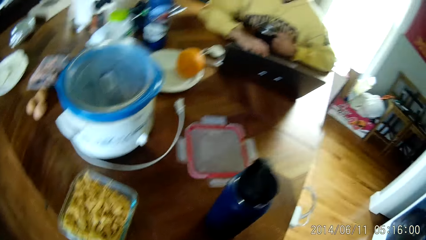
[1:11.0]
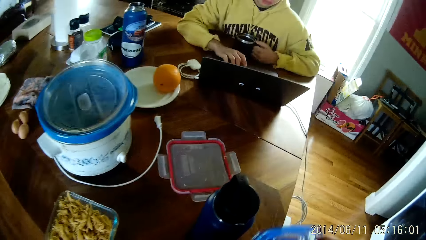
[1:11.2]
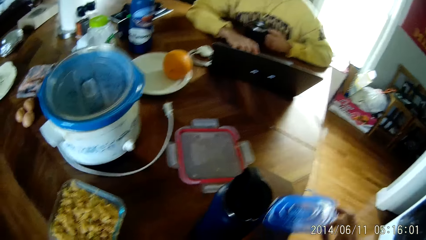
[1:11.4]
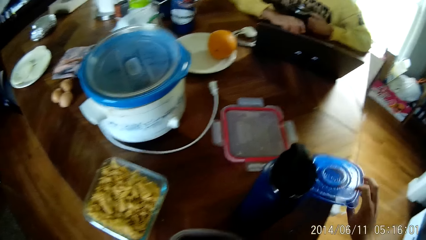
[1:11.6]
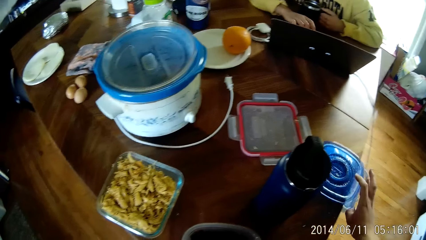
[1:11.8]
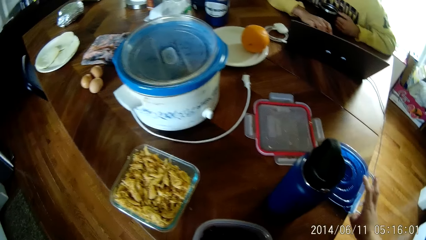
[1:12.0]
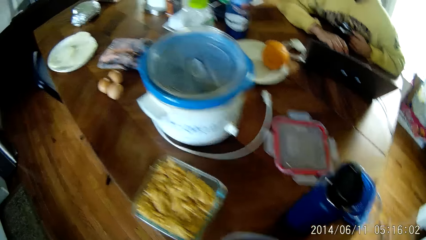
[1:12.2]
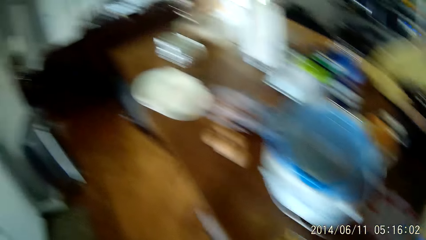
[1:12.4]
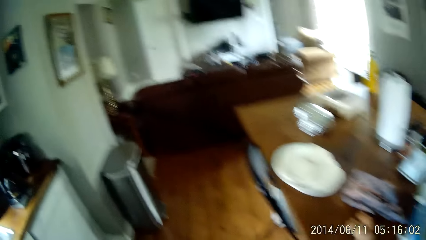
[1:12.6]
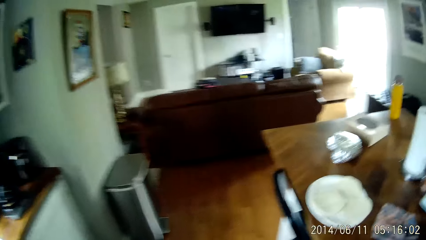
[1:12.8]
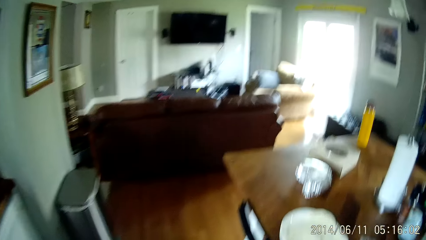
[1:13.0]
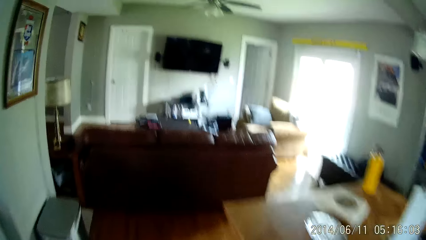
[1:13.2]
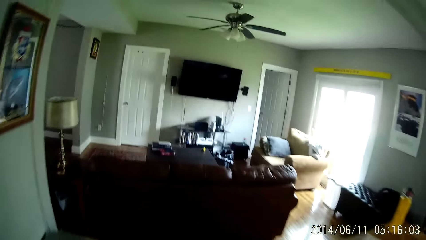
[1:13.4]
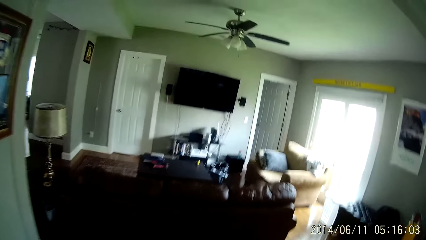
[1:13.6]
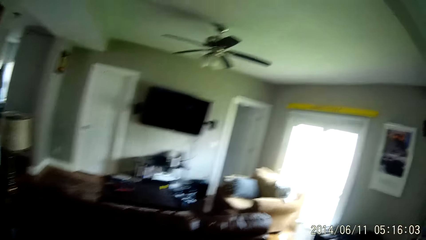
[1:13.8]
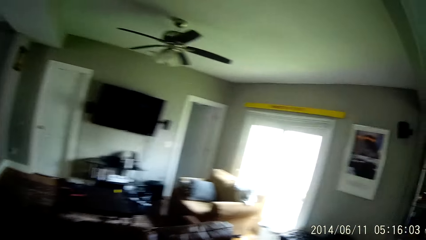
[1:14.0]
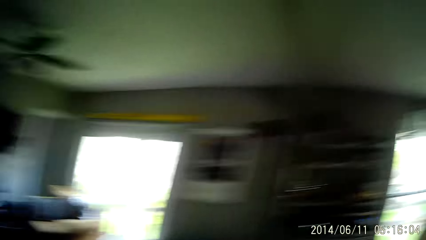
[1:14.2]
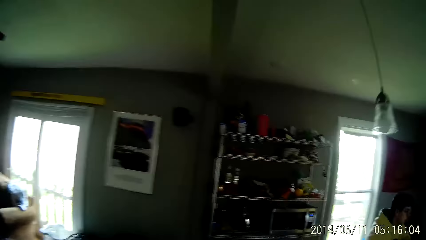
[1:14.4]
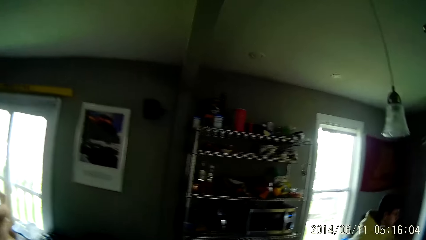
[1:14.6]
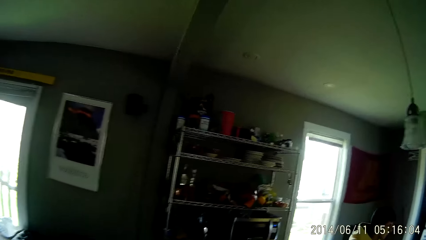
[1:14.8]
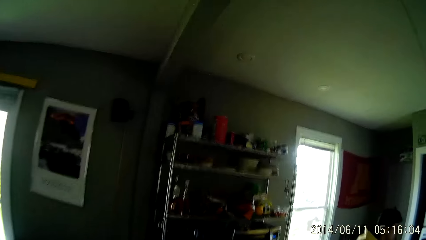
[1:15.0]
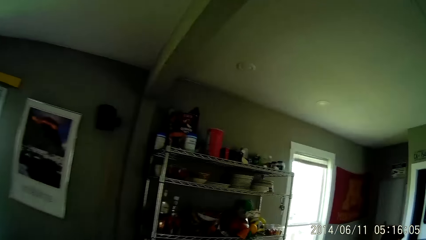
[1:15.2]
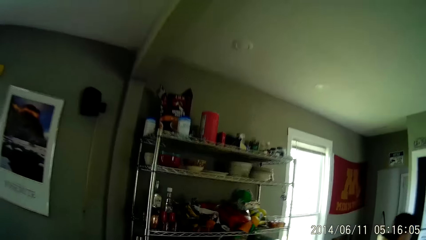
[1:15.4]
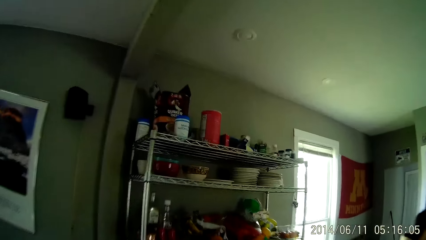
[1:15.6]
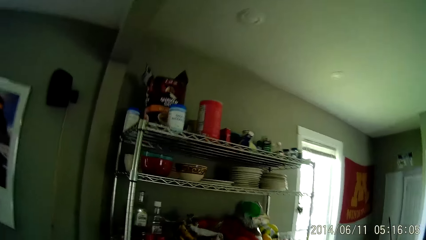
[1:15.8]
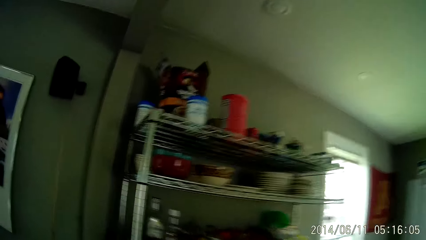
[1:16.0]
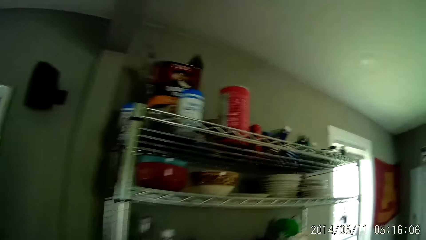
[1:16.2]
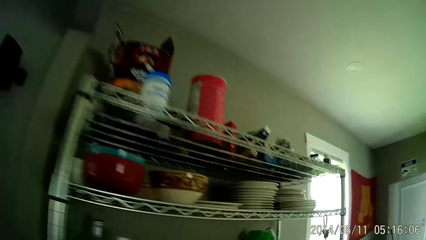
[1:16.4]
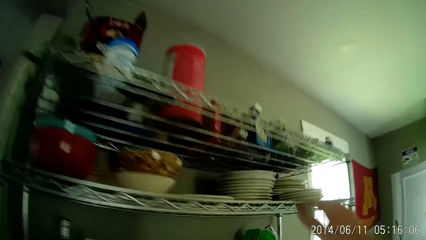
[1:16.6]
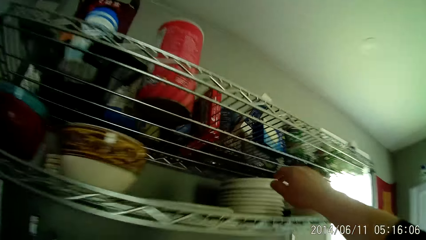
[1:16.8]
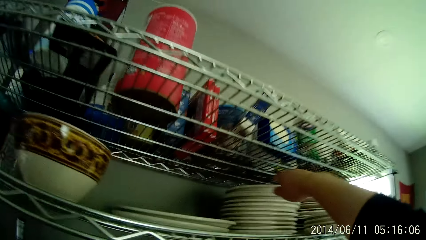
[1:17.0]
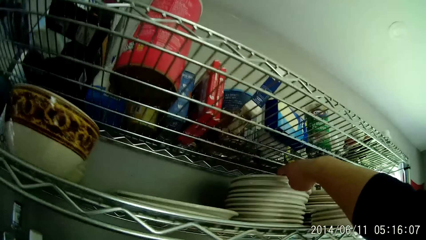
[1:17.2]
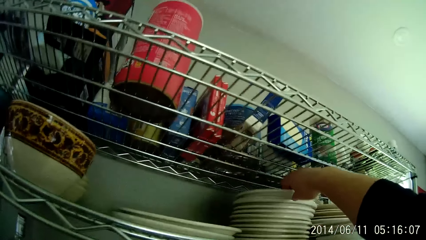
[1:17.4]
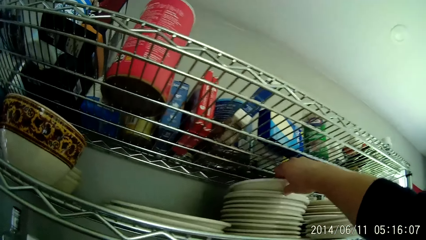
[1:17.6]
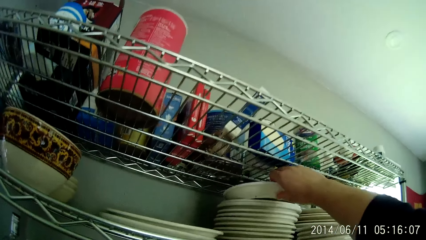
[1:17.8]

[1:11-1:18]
The camera wearer places the cover of the reusable container on the table with his right hand. He holds a tin. He walks around. He takes a plate from the shelf.
